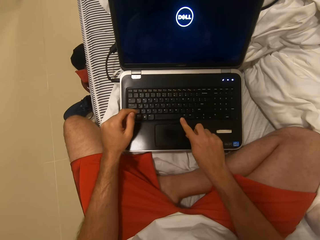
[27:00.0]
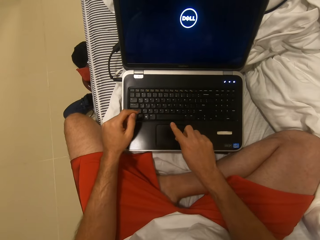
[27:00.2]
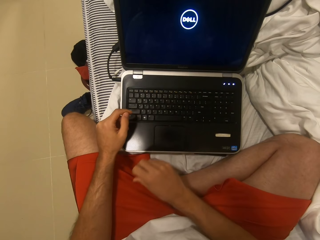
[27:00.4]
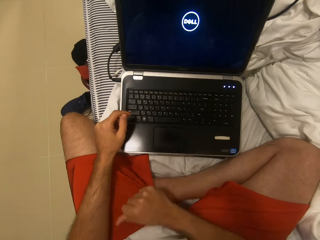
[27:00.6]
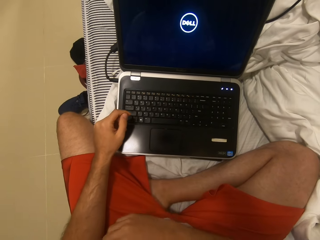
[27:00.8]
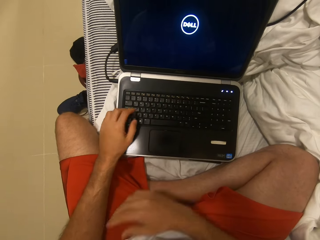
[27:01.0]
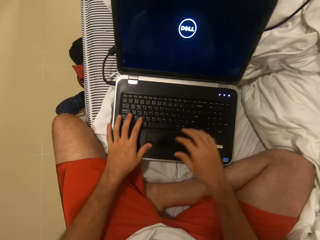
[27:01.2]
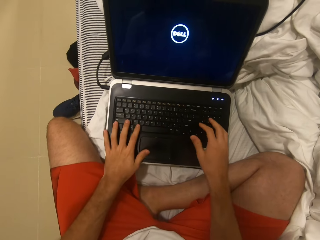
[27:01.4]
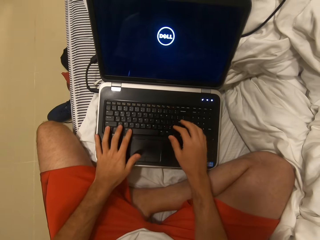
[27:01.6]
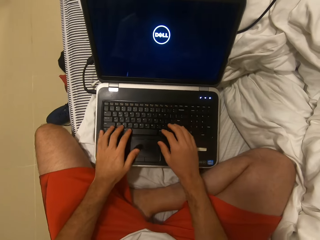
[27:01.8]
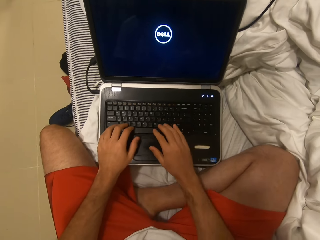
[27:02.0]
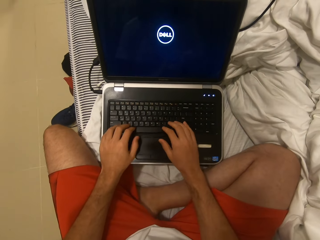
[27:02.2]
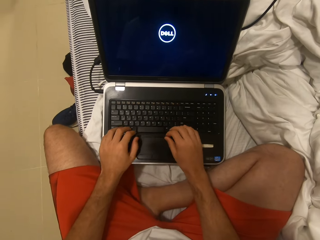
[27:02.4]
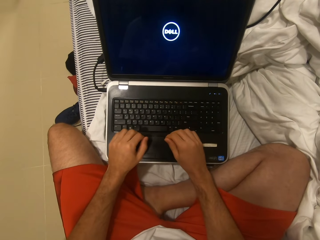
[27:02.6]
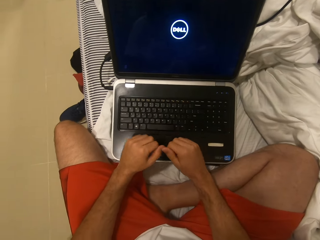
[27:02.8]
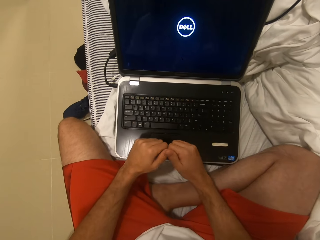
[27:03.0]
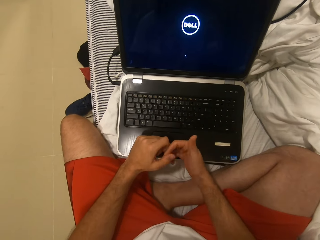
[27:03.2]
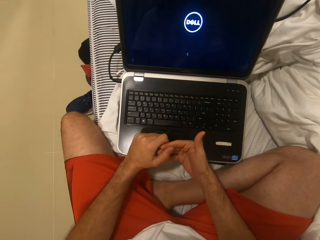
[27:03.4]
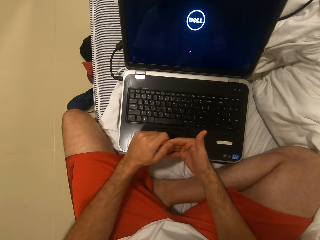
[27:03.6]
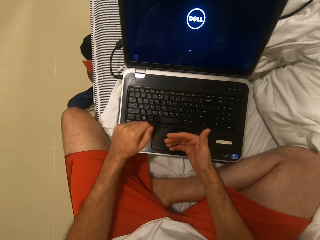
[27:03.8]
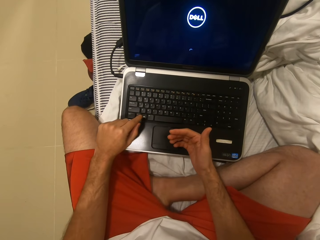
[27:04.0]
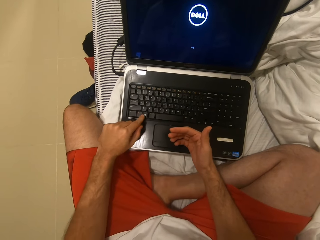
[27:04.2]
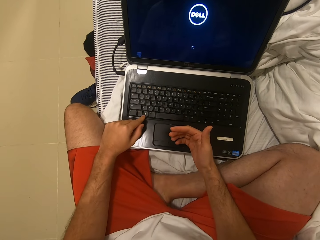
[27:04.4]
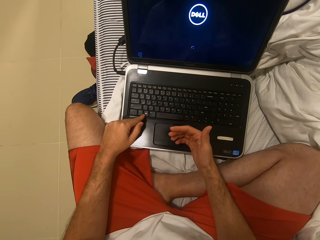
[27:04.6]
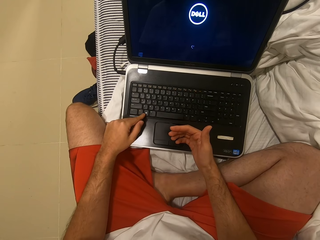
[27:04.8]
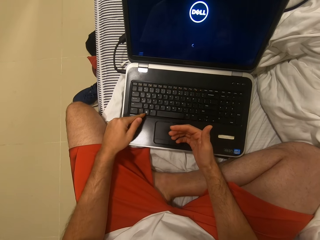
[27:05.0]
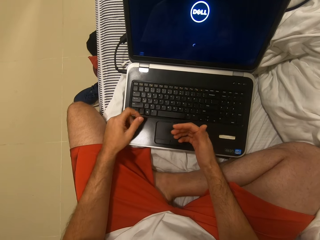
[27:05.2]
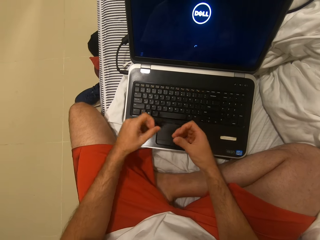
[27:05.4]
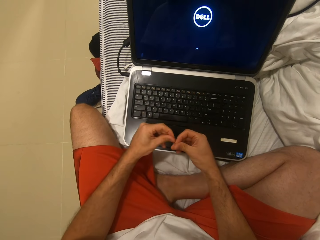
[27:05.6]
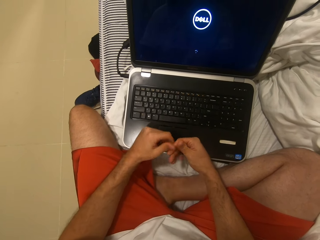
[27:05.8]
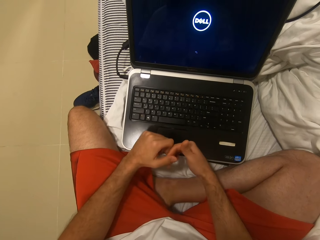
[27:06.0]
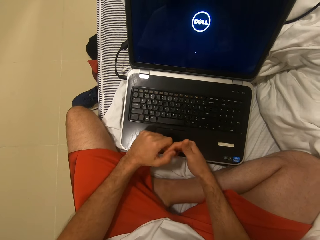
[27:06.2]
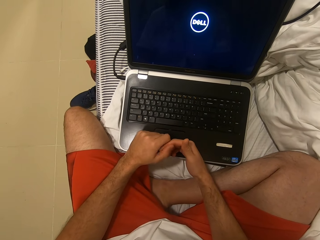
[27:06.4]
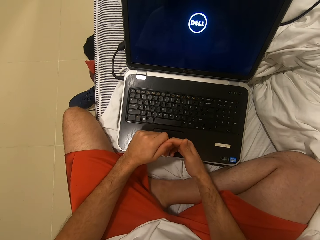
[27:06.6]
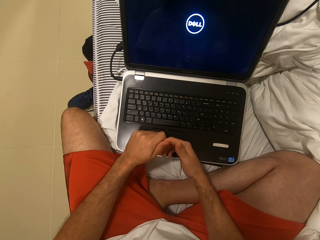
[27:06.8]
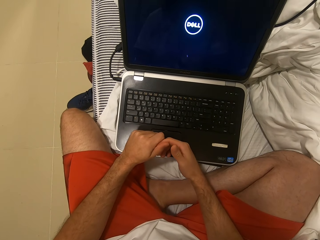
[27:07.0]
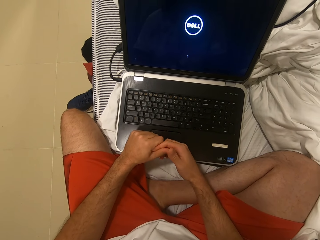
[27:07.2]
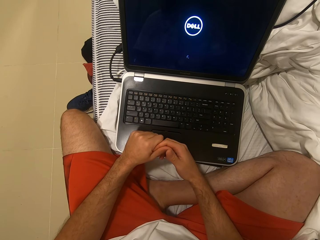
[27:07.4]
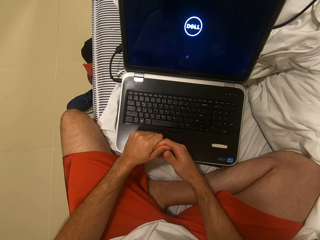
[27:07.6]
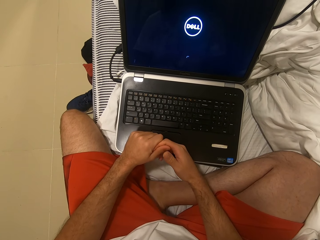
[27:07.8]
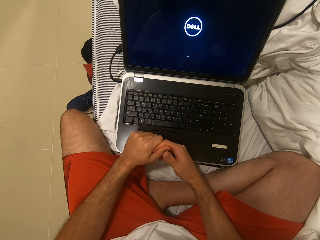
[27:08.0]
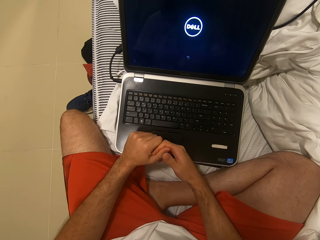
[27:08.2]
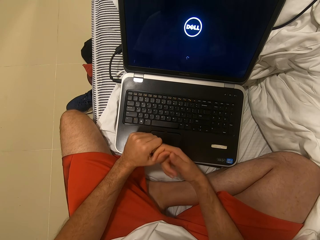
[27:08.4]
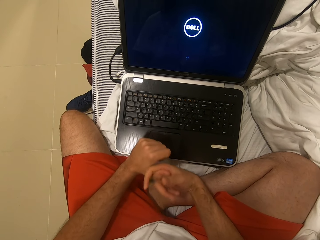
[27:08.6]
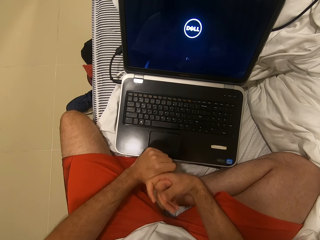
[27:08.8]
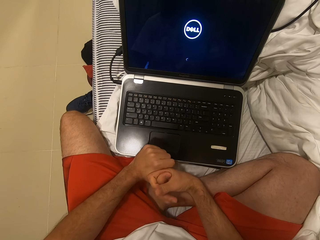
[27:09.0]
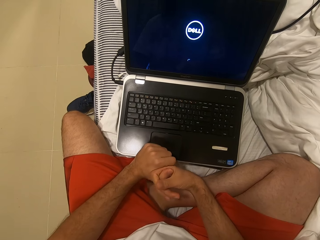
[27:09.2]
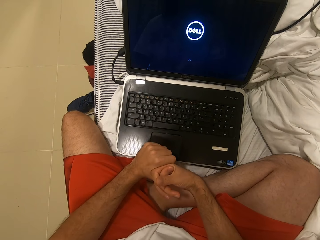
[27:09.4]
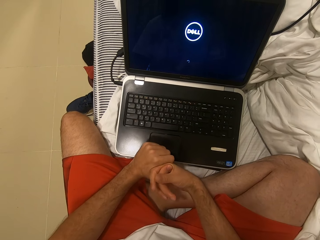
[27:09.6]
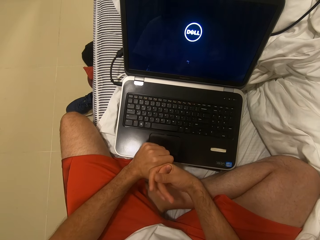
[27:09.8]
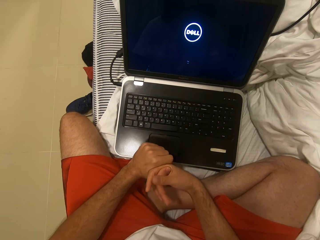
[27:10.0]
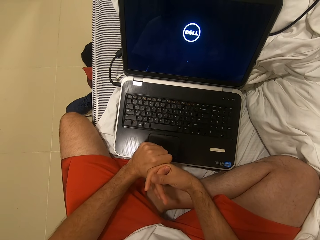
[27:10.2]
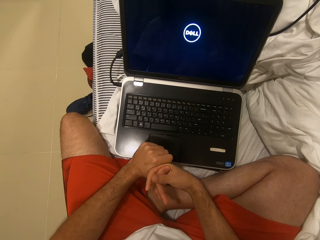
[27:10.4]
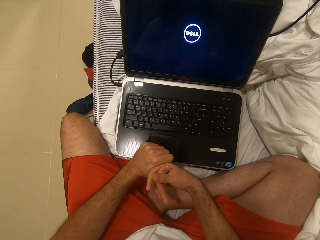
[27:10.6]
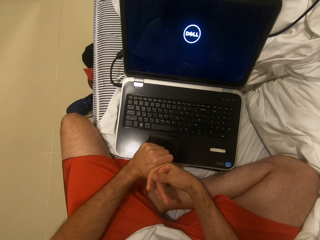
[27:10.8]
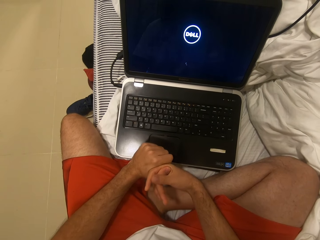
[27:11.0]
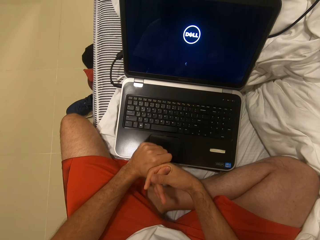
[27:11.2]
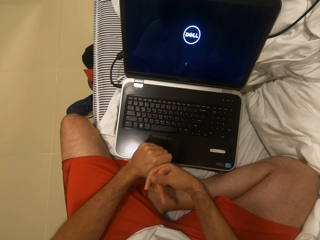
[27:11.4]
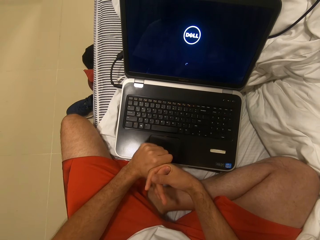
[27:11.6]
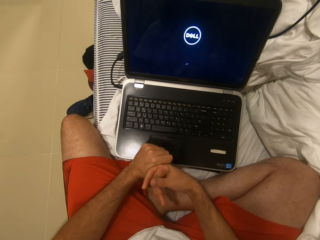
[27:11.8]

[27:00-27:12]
The camera wearer touches the laptop with a finger. He looks at his fingers and hovers his hands over the laptop. He touches his fingers and folds the fingers.

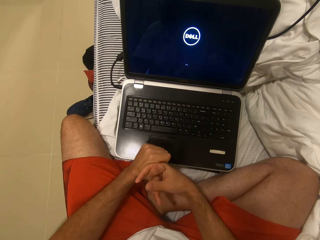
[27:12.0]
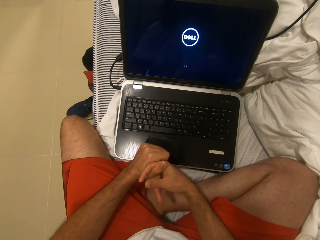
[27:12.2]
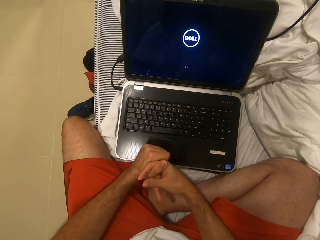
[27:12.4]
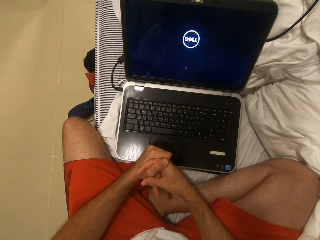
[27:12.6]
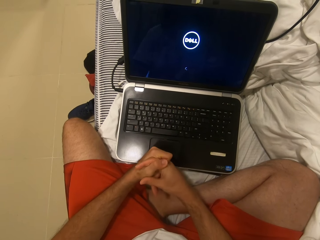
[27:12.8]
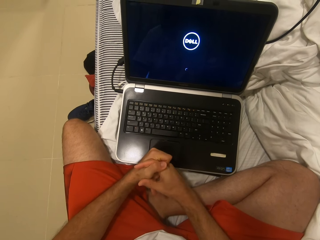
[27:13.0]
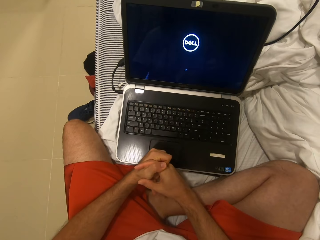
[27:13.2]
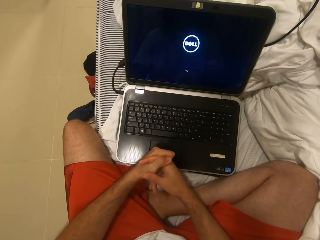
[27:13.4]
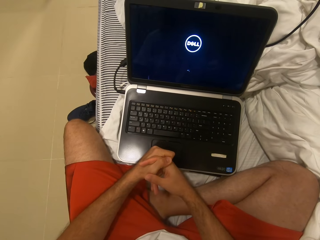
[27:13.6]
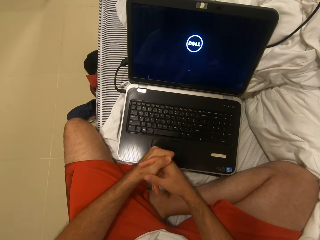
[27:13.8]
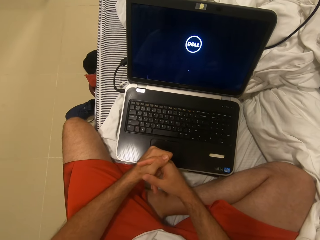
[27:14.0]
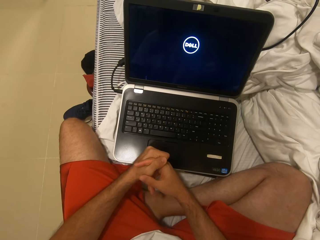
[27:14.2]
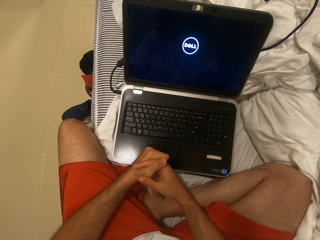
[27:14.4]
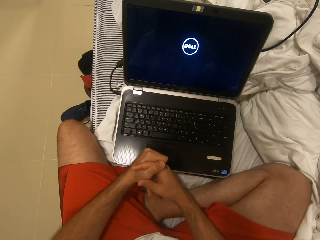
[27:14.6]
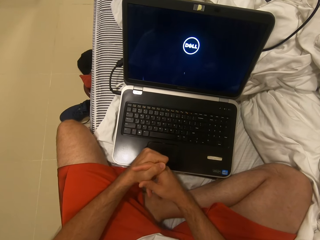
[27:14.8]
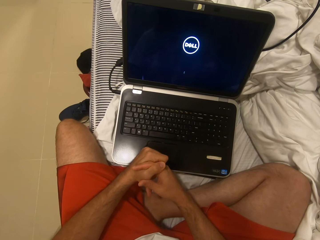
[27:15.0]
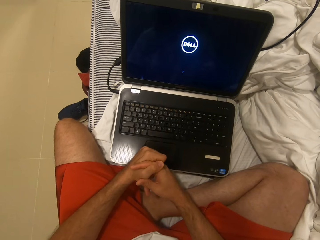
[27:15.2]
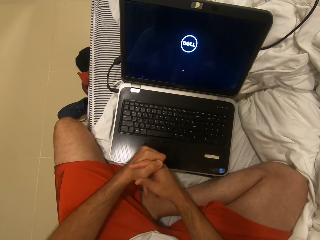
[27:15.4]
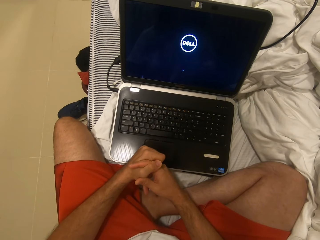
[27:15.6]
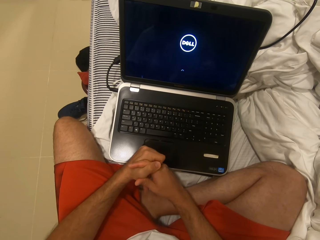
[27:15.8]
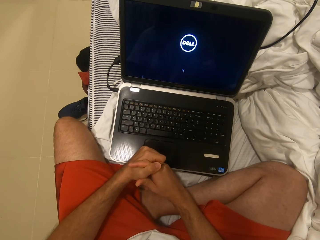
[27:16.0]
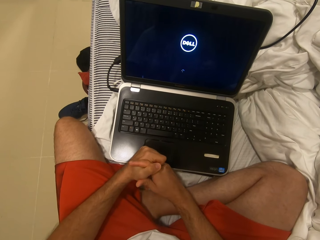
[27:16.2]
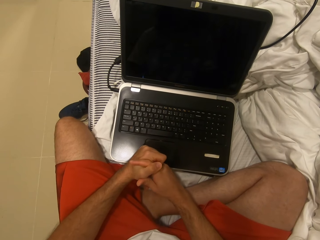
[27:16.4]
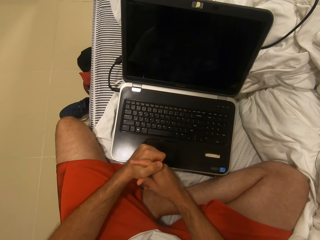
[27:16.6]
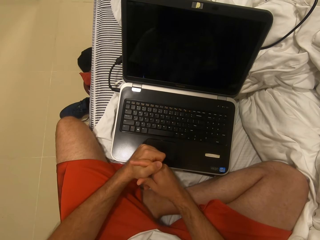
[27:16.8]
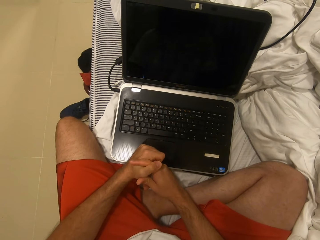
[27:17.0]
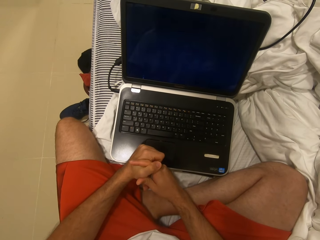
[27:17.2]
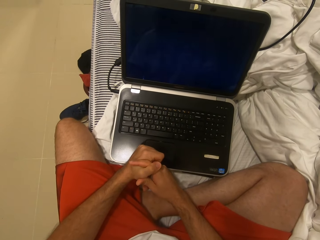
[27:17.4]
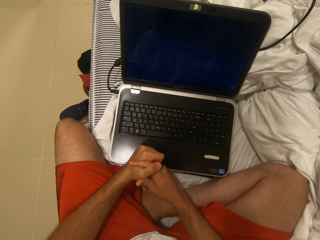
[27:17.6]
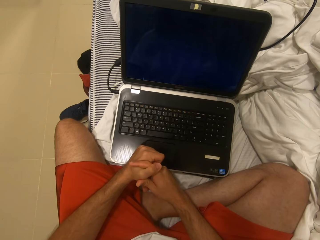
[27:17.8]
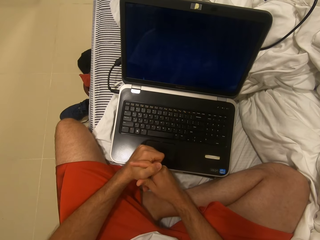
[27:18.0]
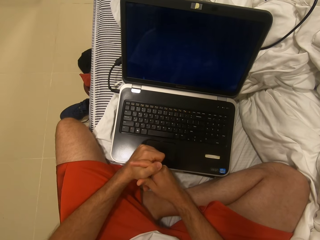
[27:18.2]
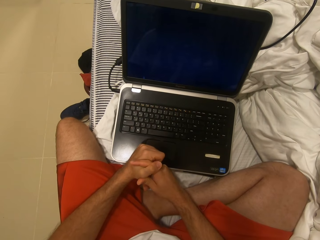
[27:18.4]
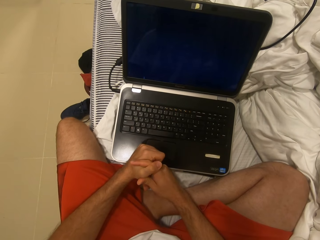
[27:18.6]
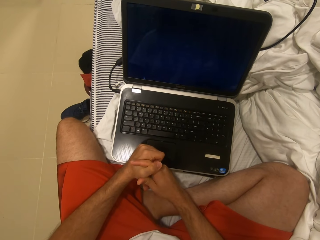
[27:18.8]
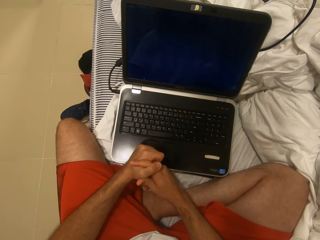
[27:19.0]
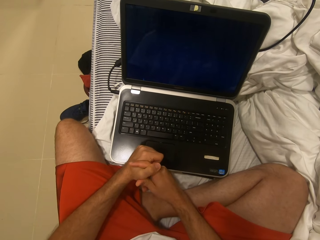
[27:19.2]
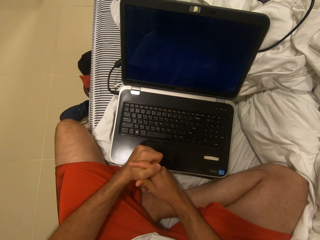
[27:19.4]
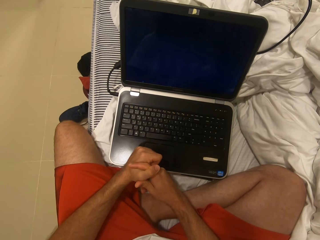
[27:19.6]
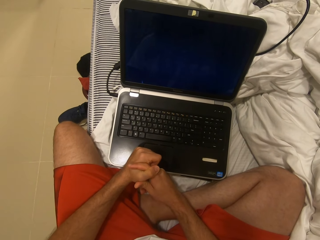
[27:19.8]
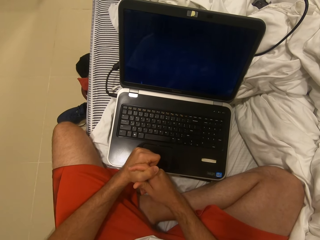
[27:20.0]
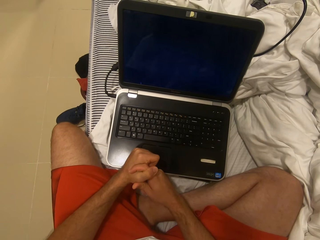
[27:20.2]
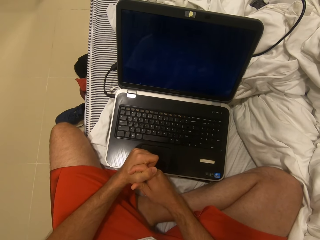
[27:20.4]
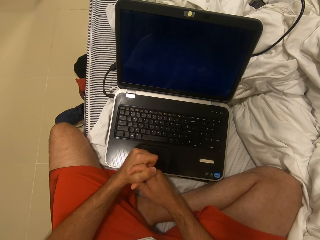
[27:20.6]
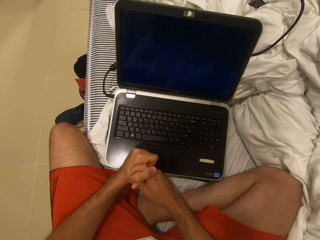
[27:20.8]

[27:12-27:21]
The camera wearer folds the fingers.
